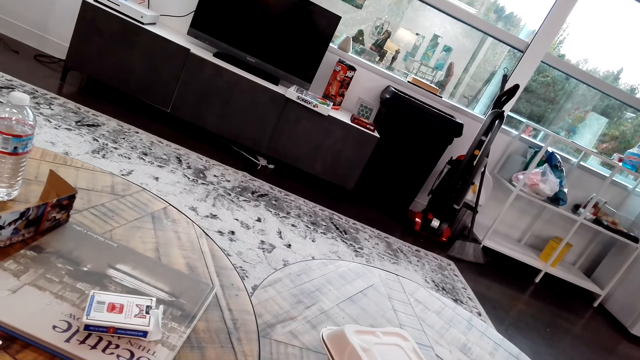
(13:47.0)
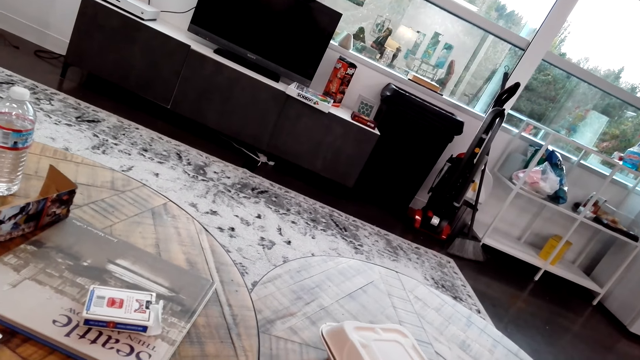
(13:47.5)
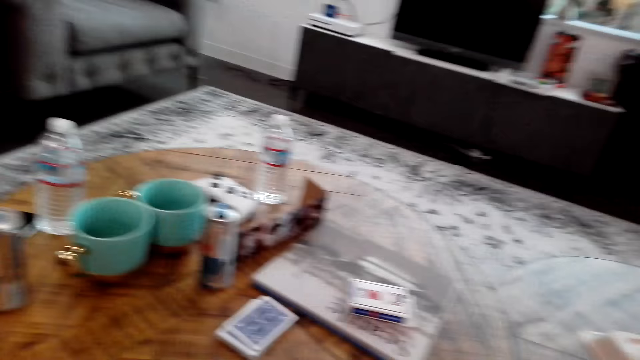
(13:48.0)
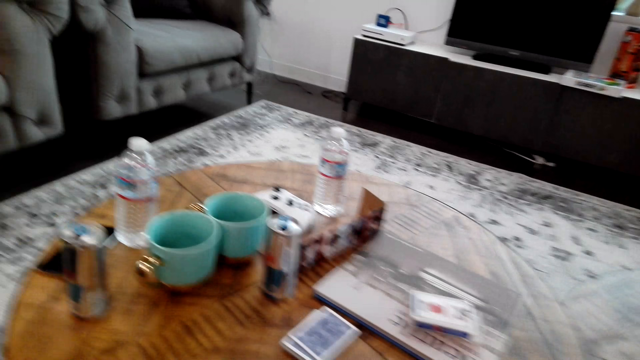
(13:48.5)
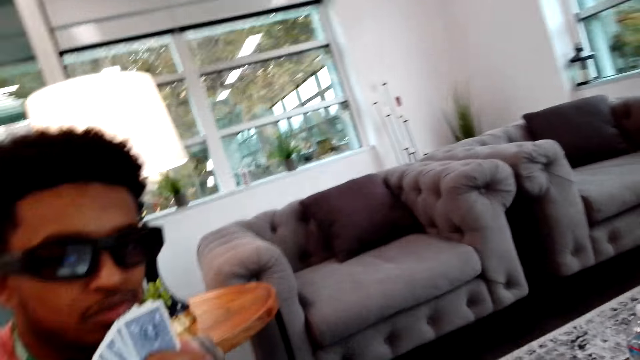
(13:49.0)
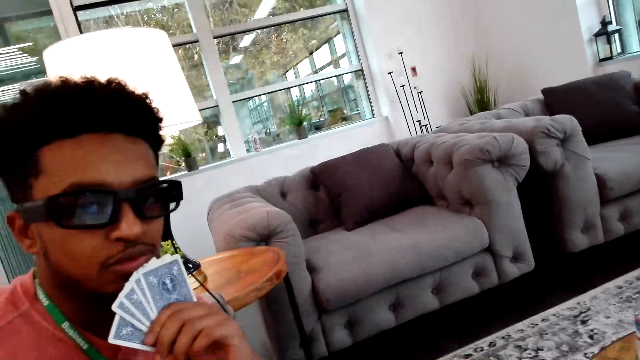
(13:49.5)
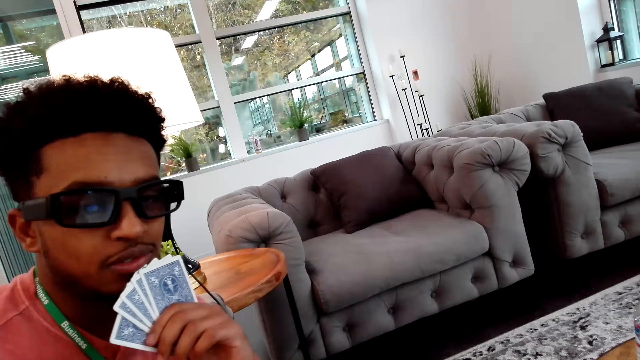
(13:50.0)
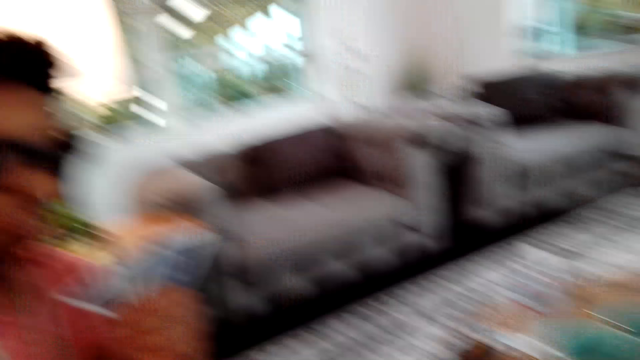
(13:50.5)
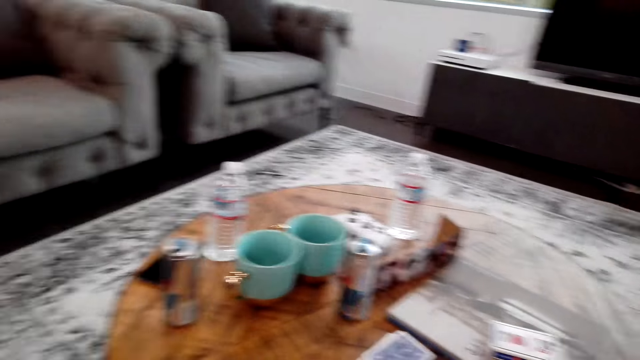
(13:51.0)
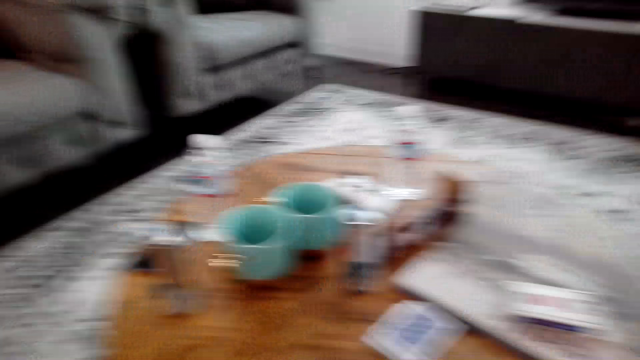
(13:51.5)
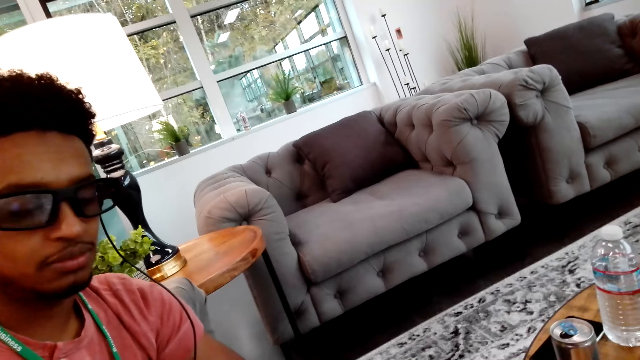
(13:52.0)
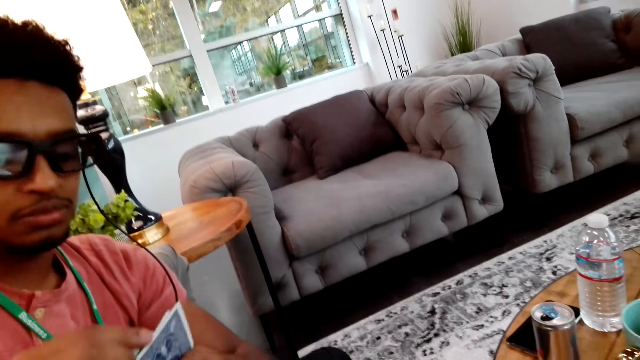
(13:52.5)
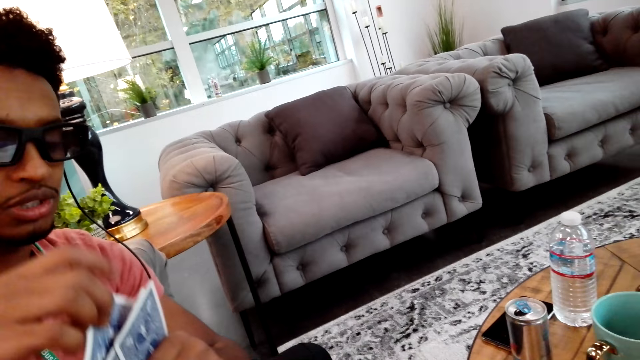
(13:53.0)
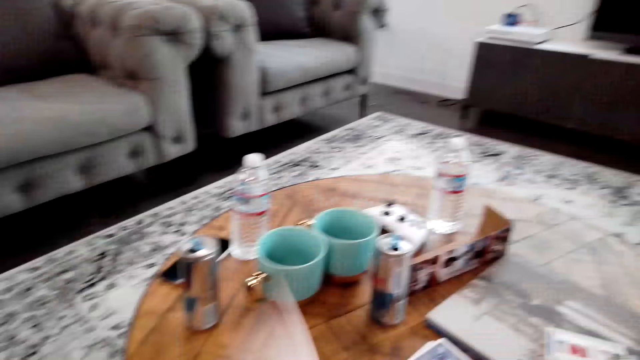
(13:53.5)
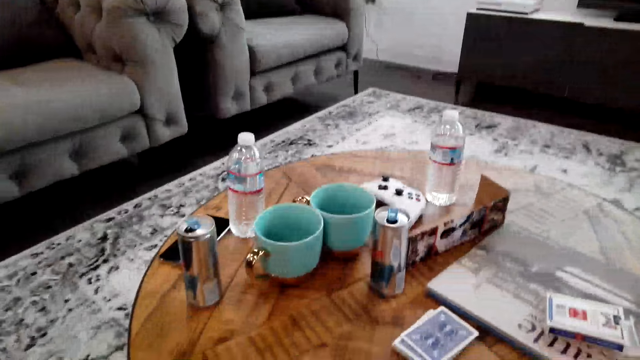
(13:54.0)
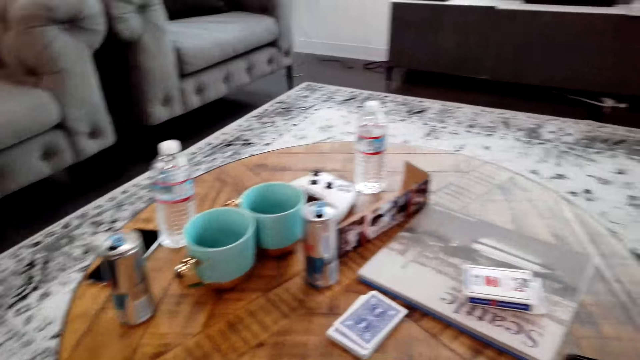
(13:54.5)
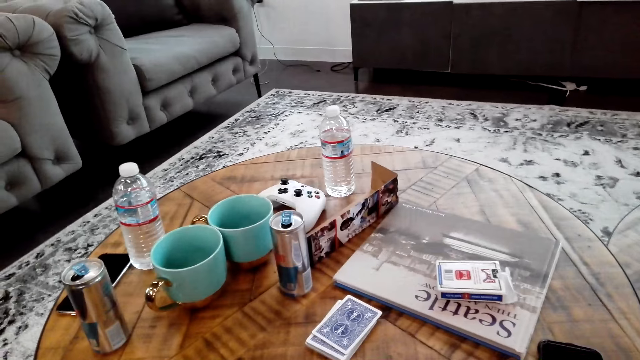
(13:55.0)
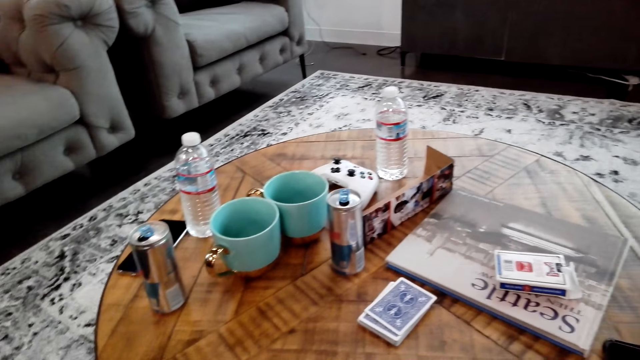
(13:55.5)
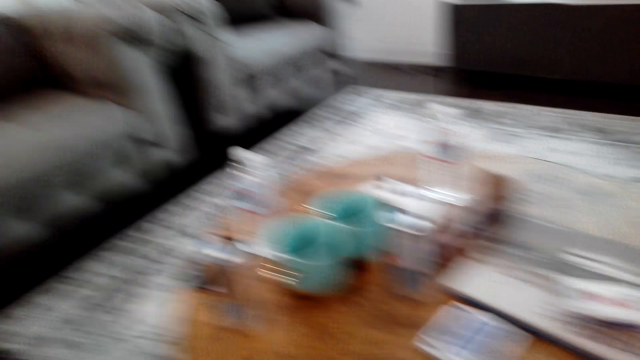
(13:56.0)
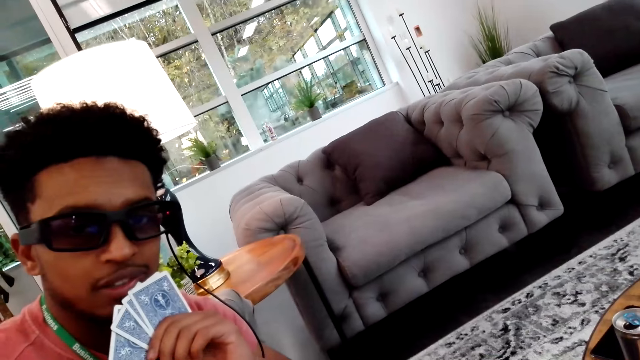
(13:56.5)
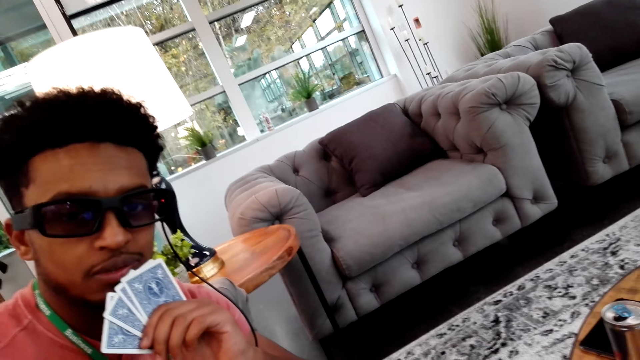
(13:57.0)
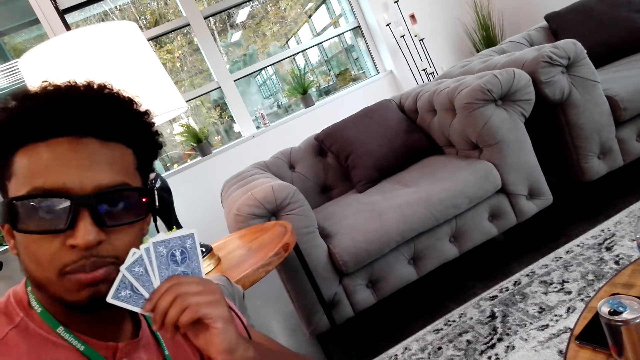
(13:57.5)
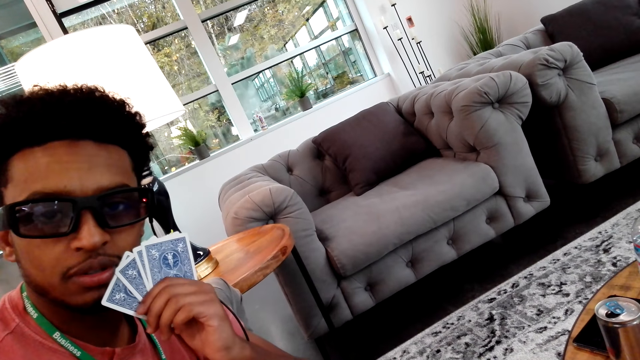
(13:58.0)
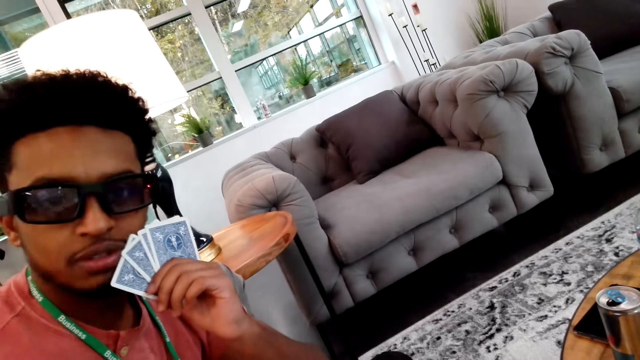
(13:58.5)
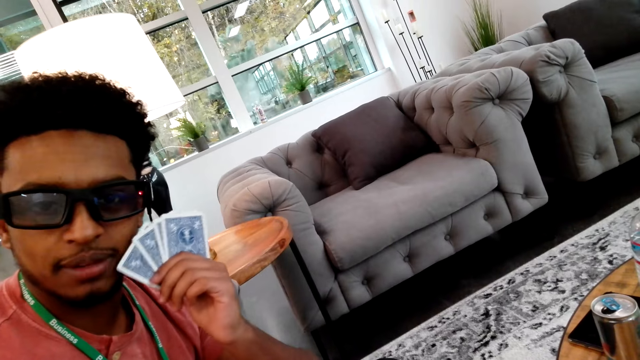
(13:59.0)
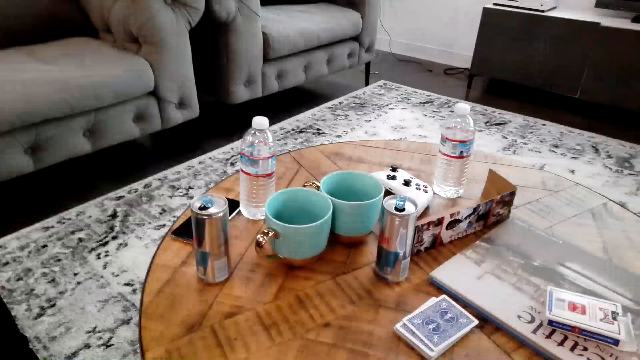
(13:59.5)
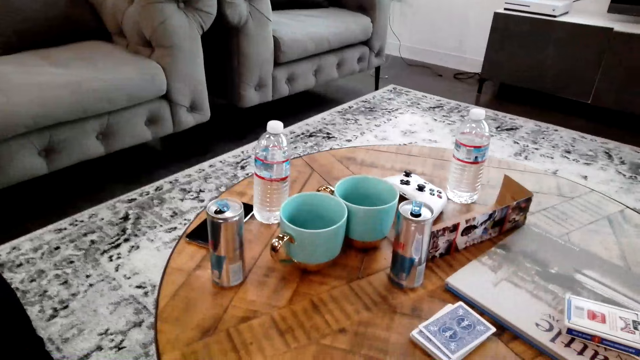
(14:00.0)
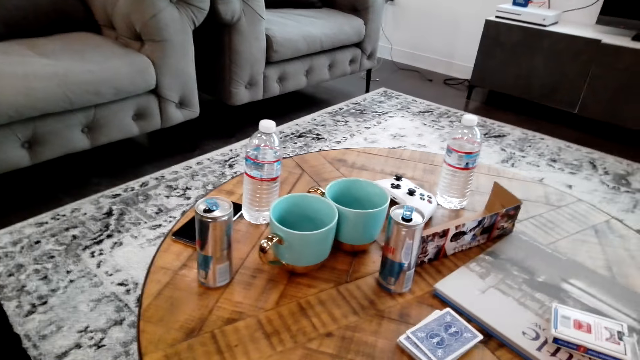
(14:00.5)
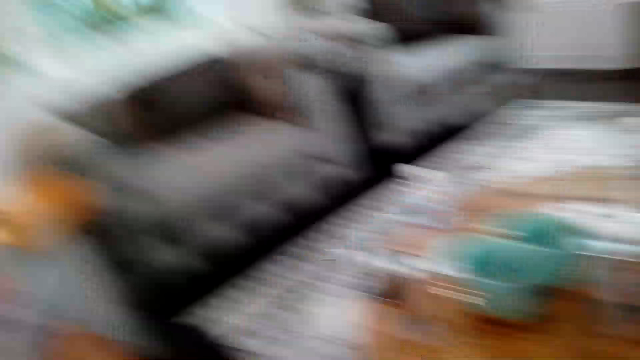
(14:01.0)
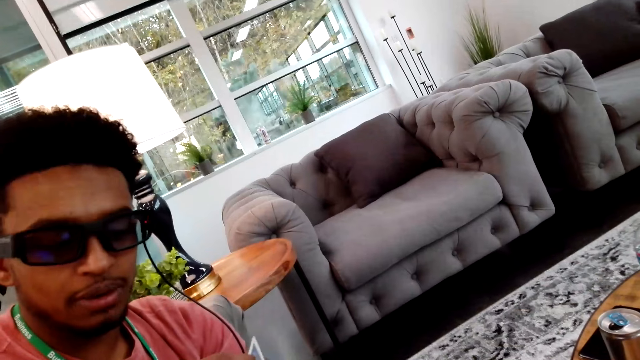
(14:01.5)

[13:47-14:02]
The camera wearer talks to a man. They look around the room. The man picks up a card. He moves the card. He puts the card on the table. The camera wearer looks around the room. The man talks to the camera wearer and moves the cards. The camera wearer talks to the man. They look around the room.

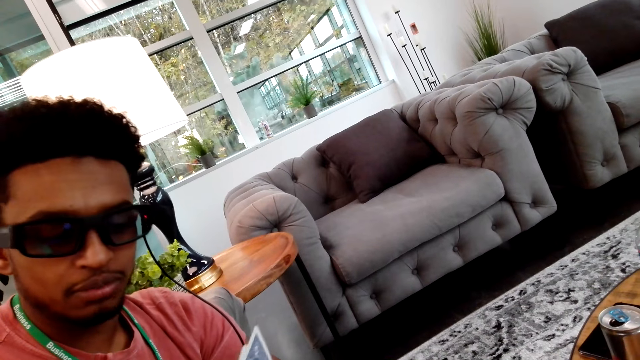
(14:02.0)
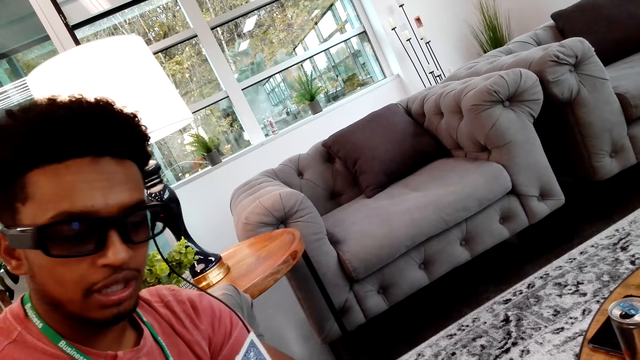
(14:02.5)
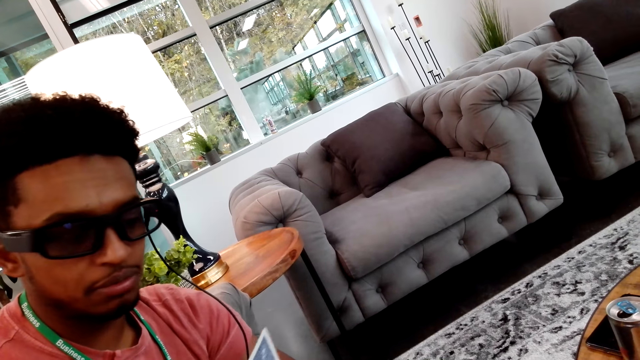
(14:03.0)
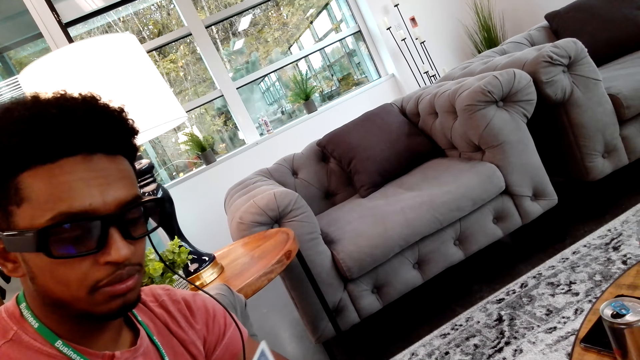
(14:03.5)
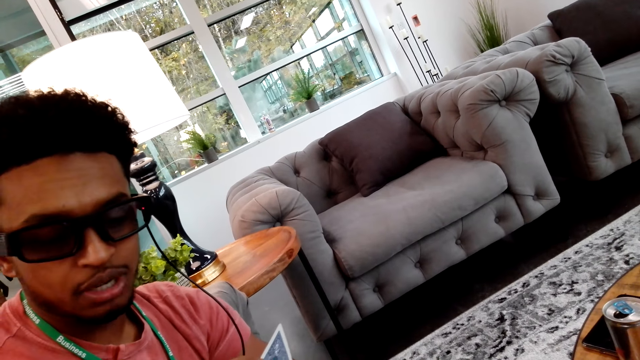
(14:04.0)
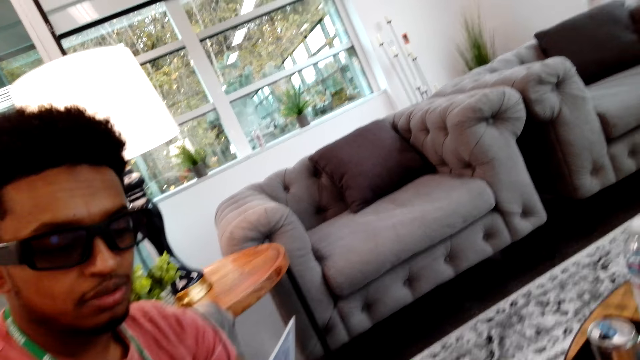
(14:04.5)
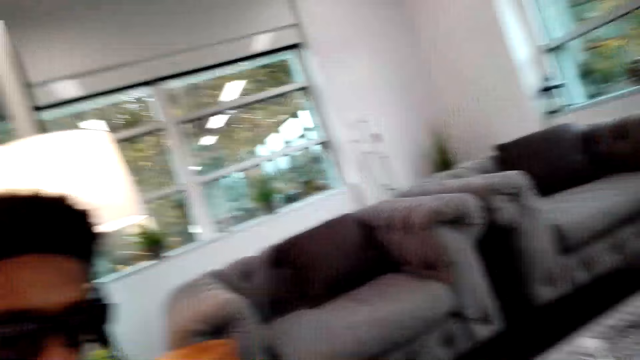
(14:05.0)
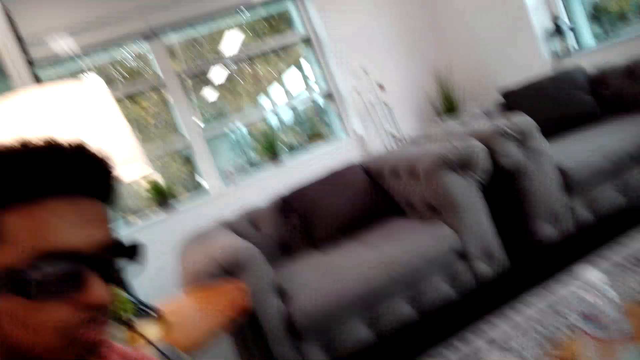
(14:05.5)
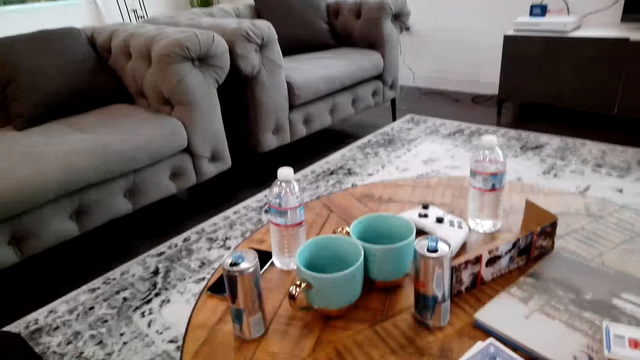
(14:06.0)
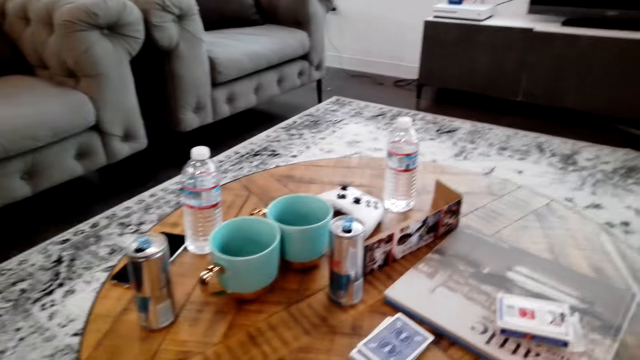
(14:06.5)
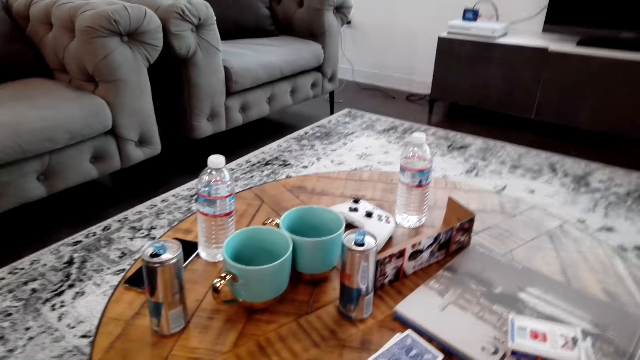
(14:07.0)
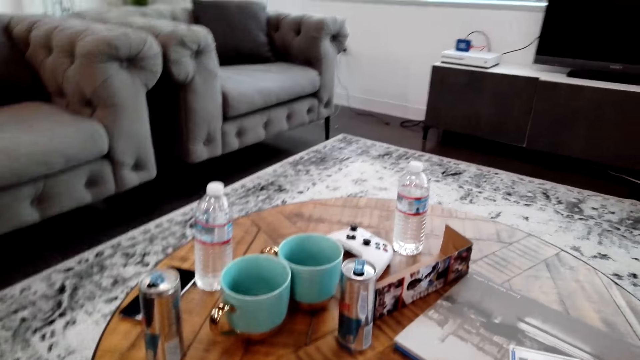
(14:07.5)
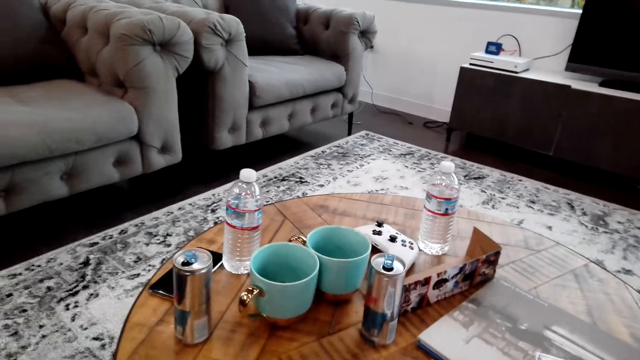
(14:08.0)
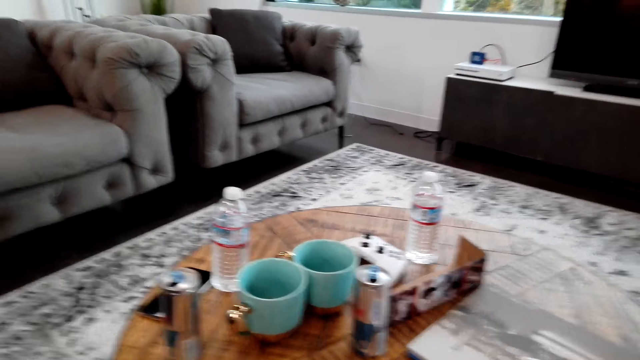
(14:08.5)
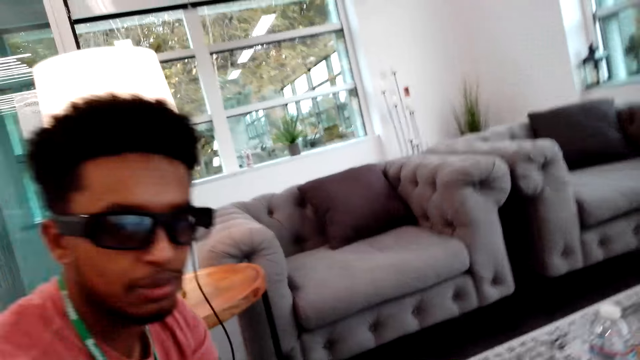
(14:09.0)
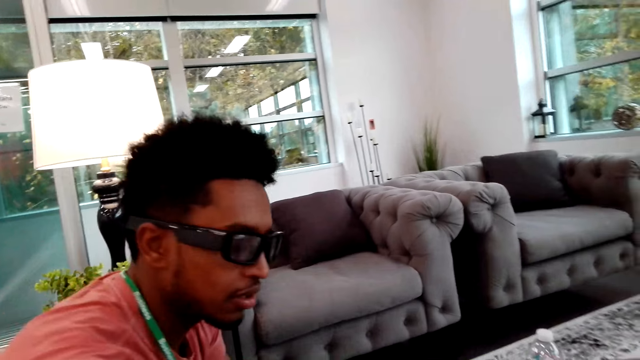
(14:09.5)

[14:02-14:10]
A man moves cards in his hands. The camera wearer looks around the room.
